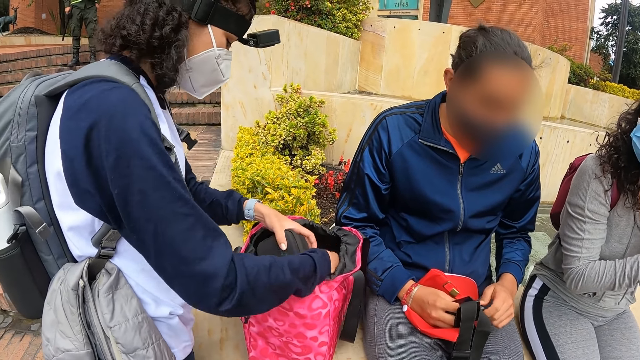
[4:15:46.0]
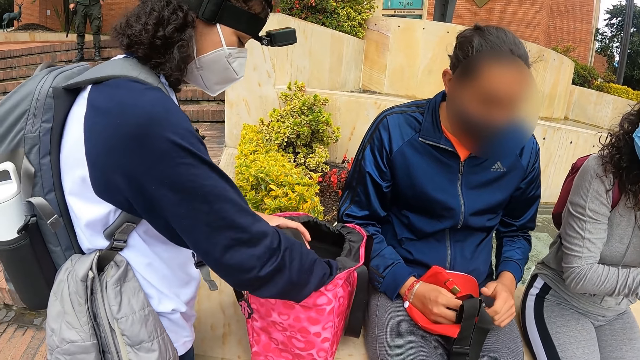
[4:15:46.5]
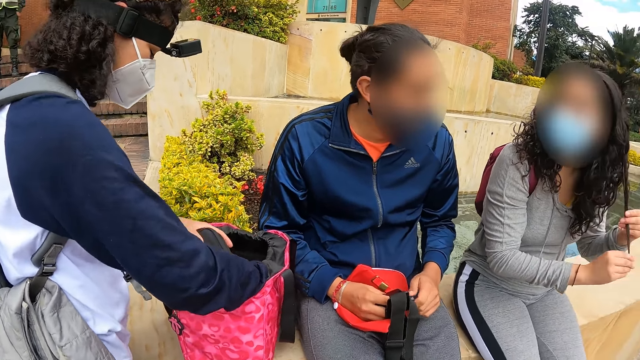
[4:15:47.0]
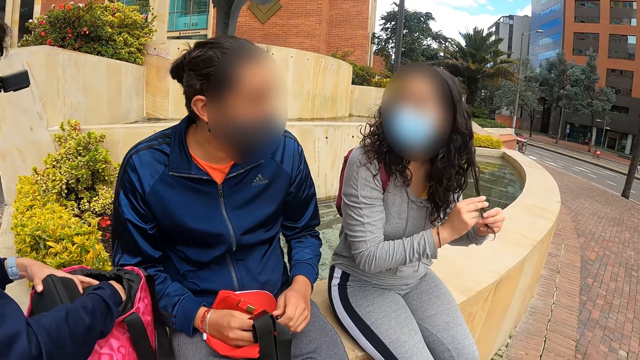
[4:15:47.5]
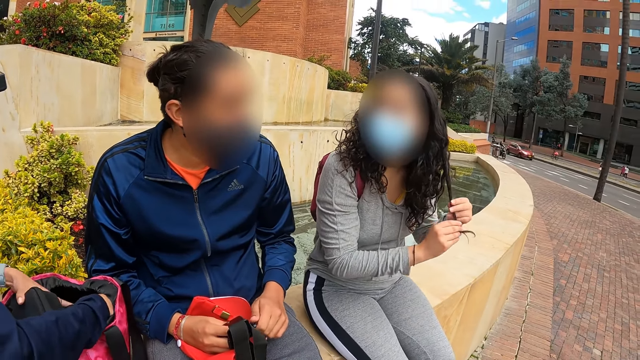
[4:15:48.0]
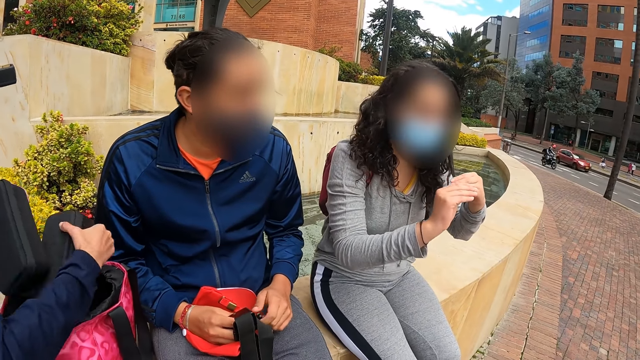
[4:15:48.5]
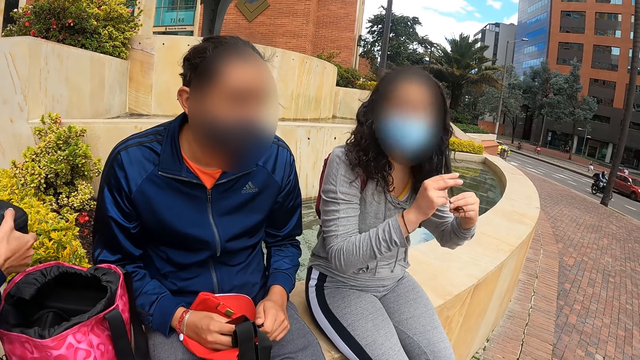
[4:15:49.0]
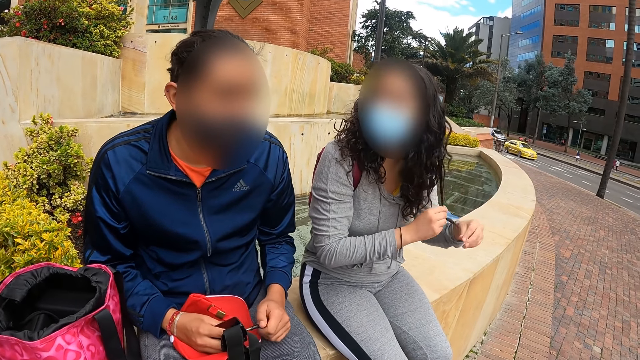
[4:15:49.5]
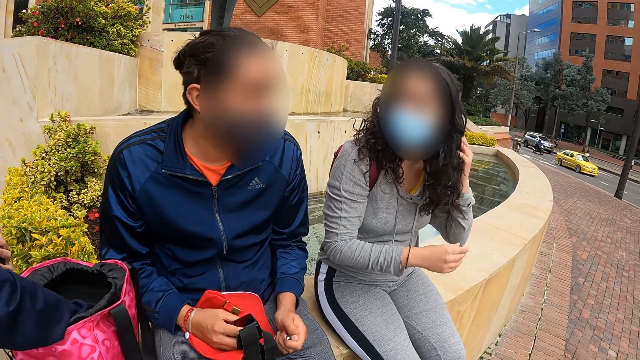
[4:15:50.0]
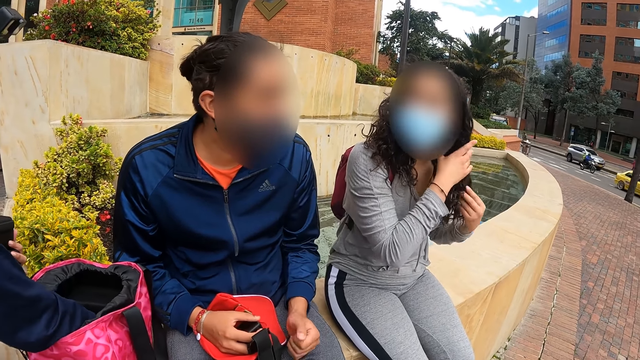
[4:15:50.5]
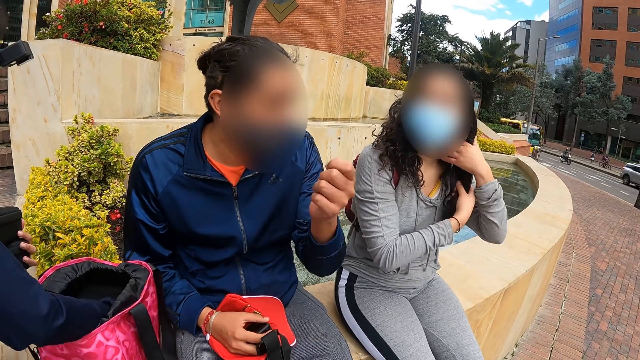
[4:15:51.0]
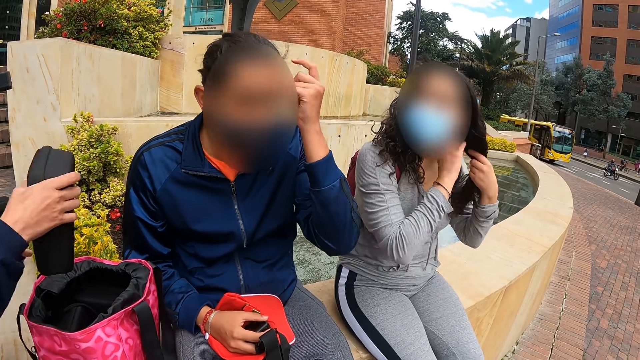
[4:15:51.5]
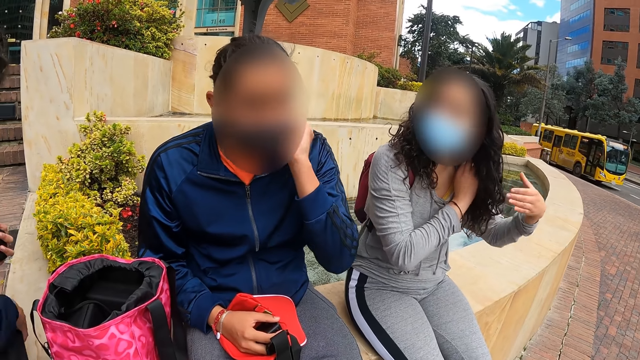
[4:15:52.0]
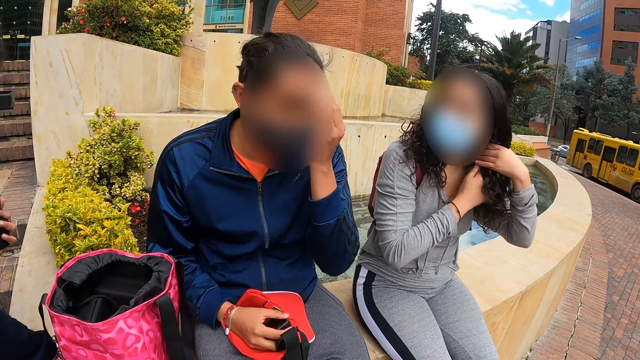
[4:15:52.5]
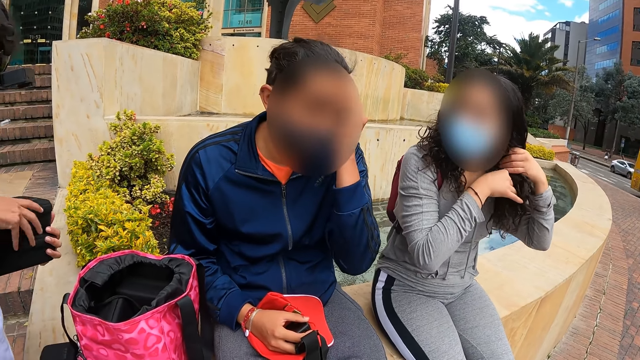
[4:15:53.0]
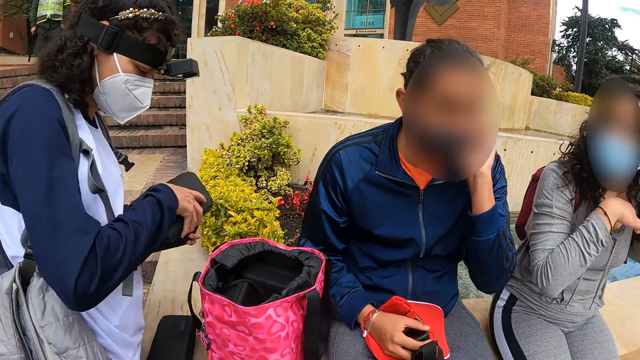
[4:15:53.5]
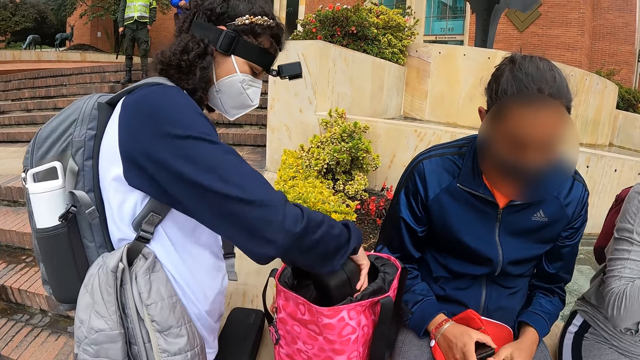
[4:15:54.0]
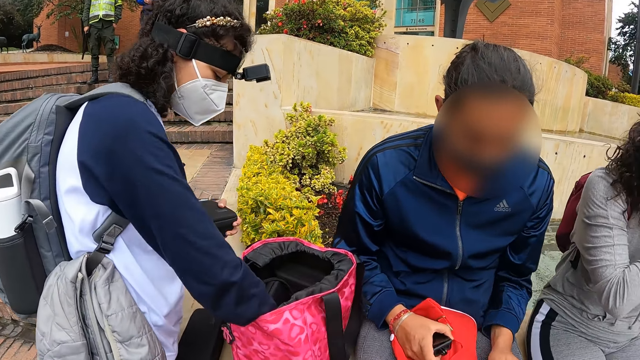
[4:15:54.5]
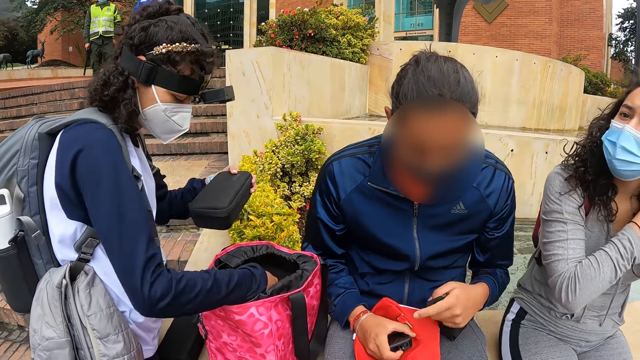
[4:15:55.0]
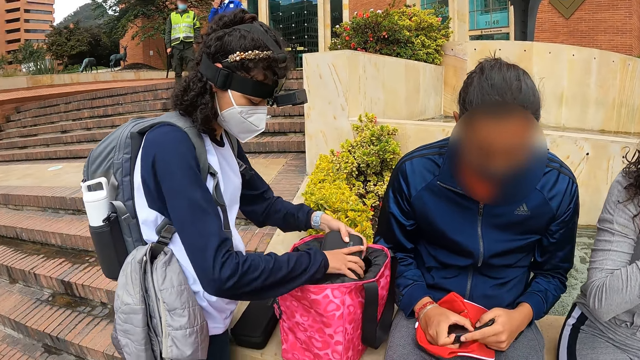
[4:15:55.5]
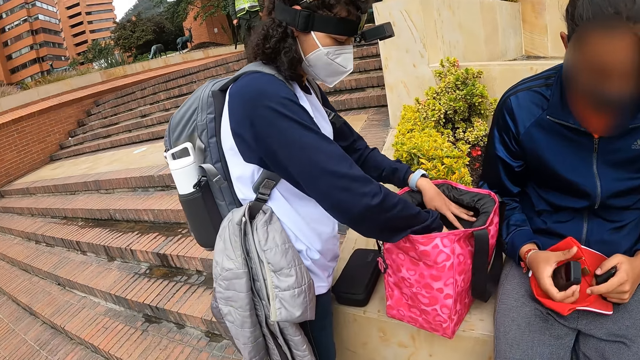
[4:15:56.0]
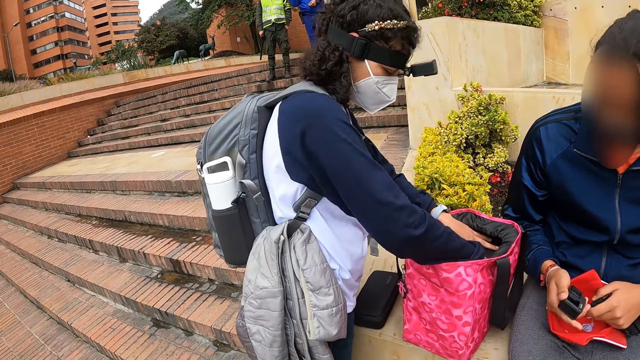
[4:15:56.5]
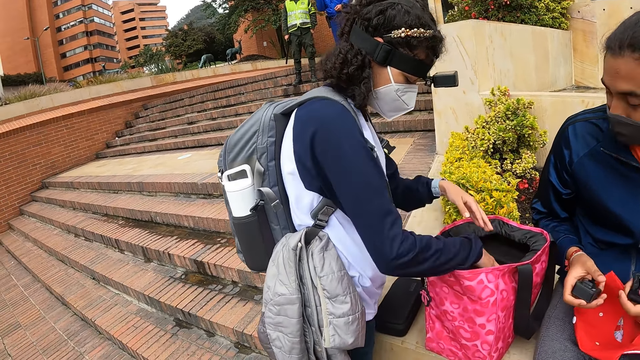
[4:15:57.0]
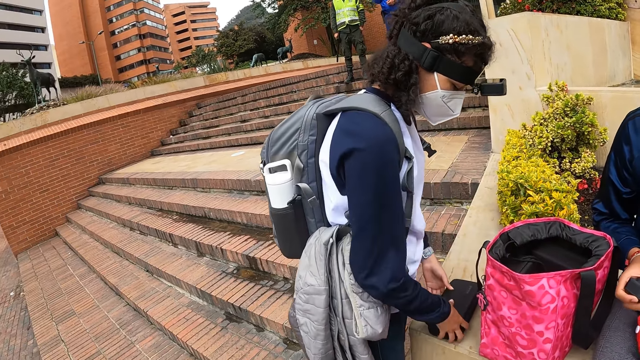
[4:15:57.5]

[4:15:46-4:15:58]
A woman moves the camera bag and picks the black box from the bag on the pavement with her right hand. The camera wearer looks around. A man interacts with another woman. The man touches his face with his left hand. The first woman picks the black box from the bag on the pavement with her right hand, removes the camera bag, drops the black box on the pavement with her right hand, passes the black box in her left hand to her right hand, and drops the black box inside the bag on the pavement with her right hand. The camera wearer looks around. The woman drops the black box inside the bag on the pavement with her right hand again. The camera wearer looks around.

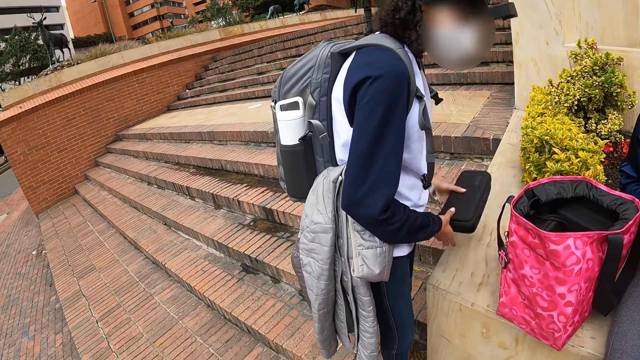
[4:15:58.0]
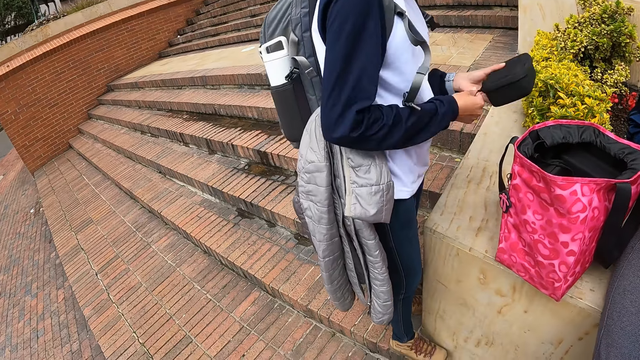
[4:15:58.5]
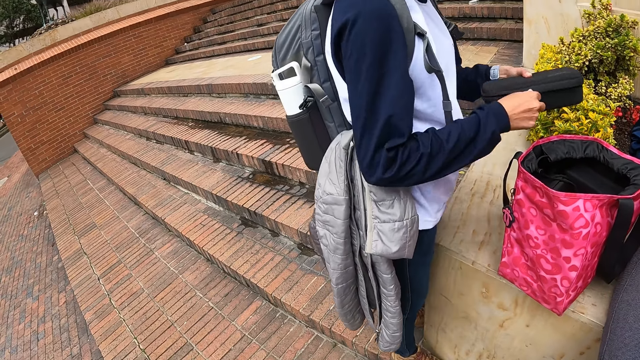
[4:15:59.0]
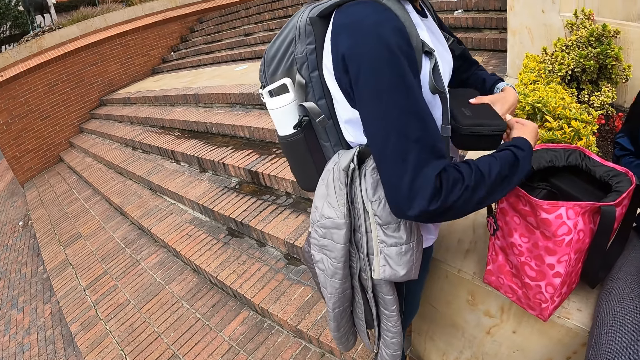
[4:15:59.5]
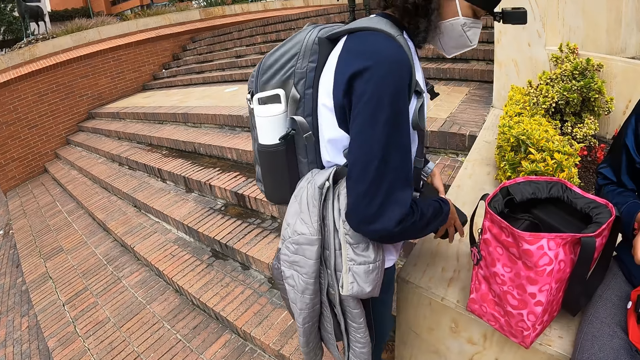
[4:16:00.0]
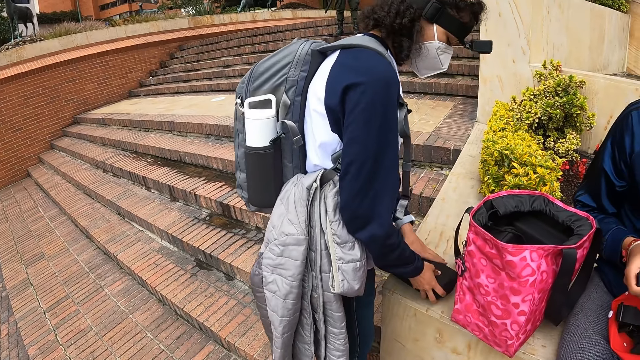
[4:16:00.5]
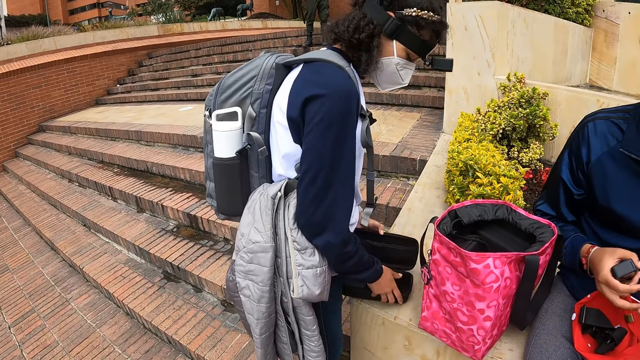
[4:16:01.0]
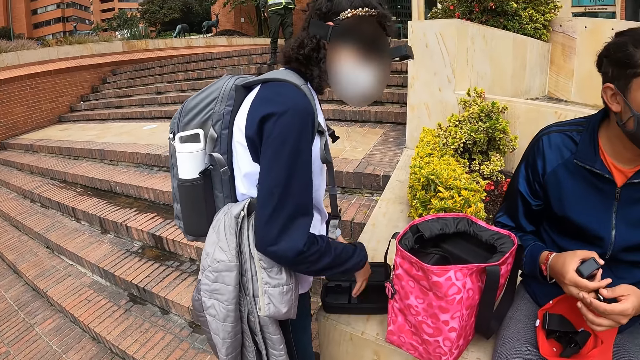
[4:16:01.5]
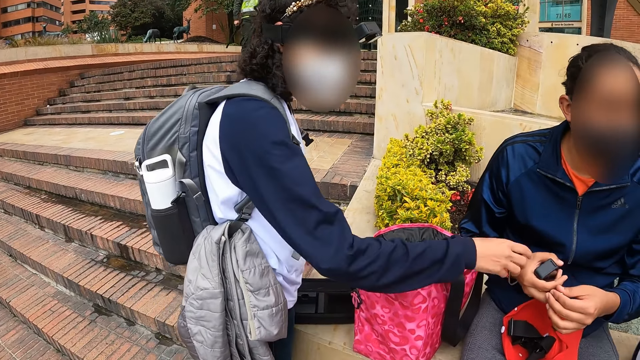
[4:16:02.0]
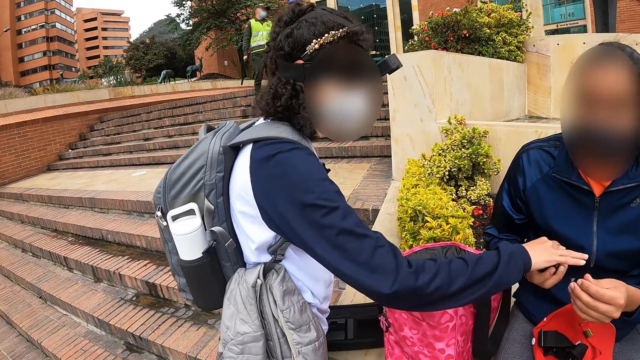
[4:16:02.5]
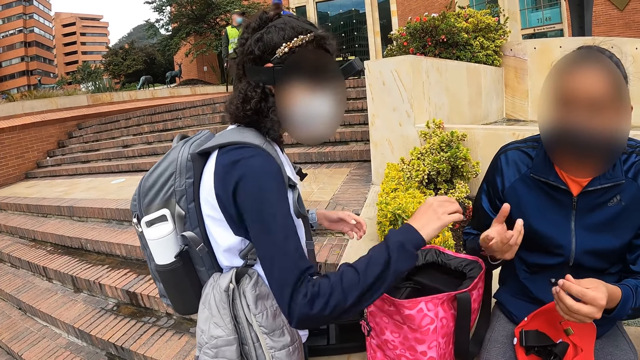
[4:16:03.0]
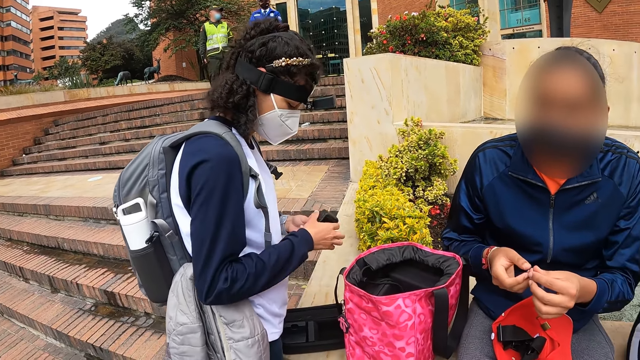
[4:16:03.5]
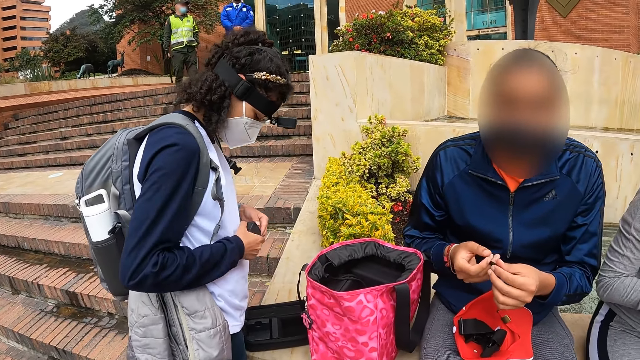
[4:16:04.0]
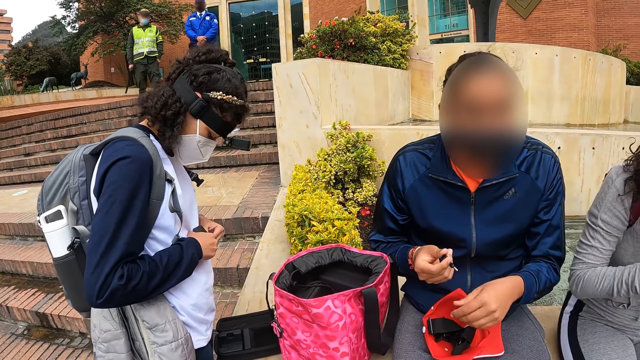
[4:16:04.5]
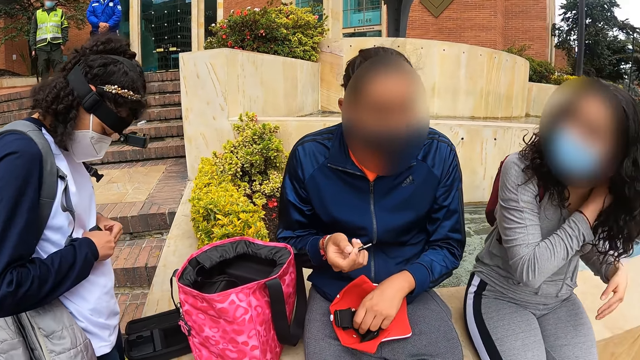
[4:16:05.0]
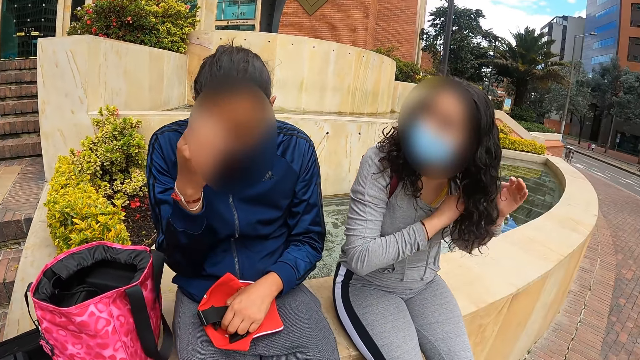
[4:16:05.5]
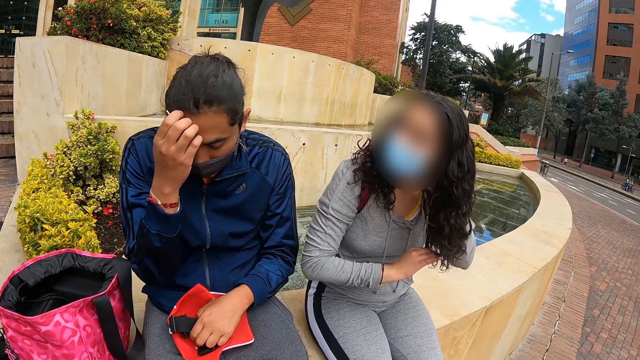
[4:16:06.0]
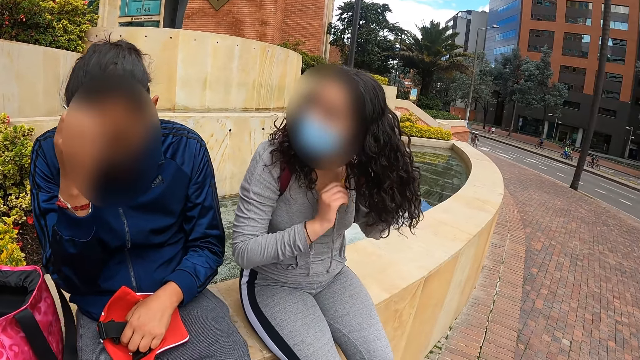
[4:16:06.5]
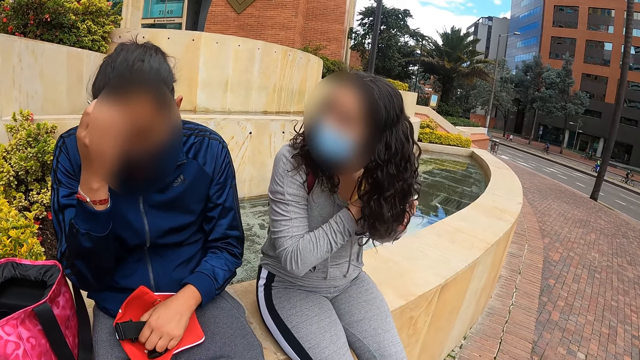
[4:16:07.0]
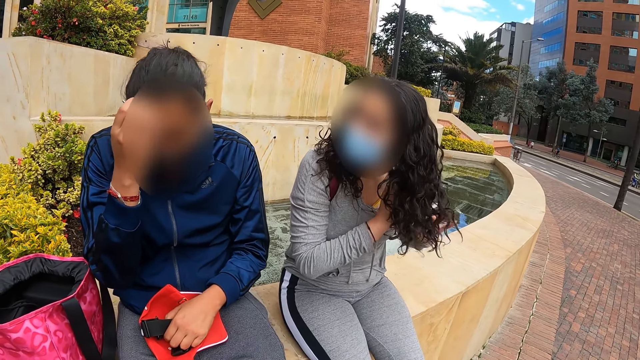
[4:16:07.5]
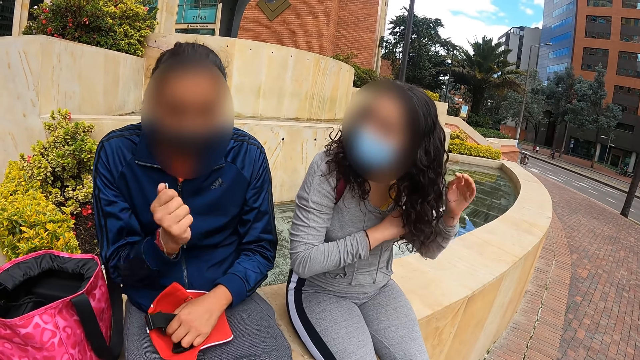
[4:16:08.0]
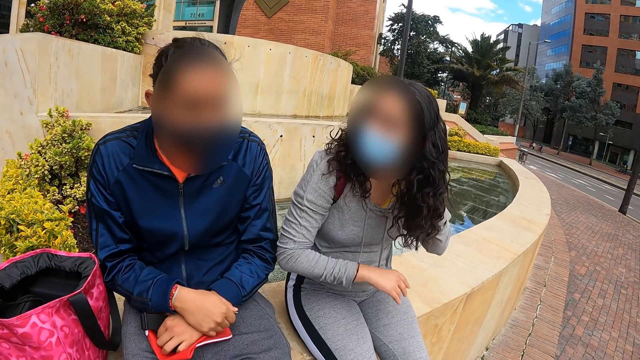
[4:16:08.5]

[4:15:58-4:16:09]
A woman picks the black box from the pavement with both hands, unzips the black box with her right hand, and opens the camera bag. The woman drops the black box on the pavement with both hands and opens the black box with her left hand. The woman collects the camera from a man with her right hand. The man gives the woman the camera. The woman holds the camera with both hands. The man holds a camera pin with both hands. The camera wearer looks around. Another woman untangles her hair with both hands. The man scratches his forehead with his right hand.
